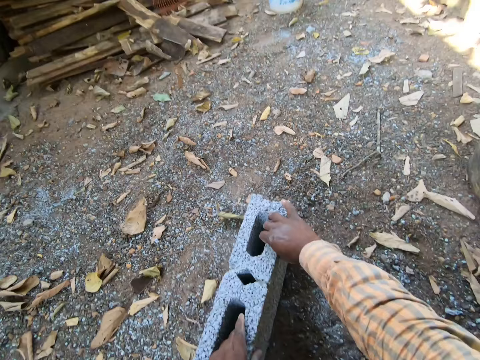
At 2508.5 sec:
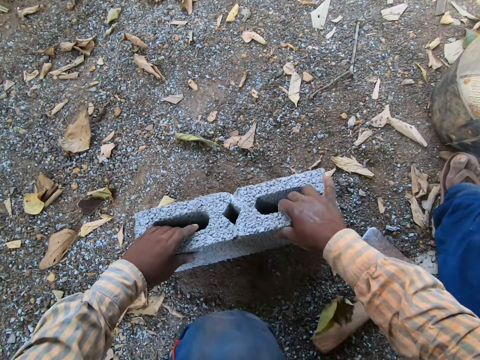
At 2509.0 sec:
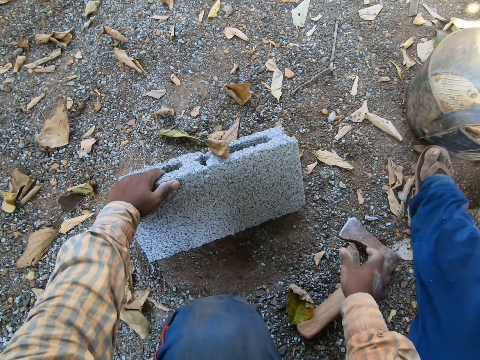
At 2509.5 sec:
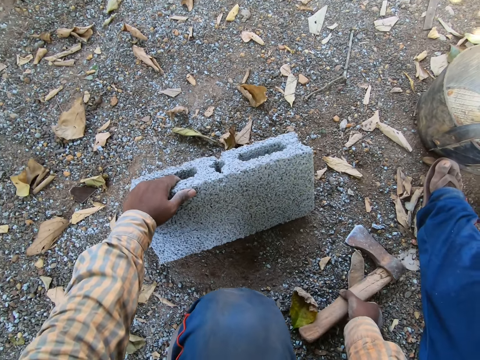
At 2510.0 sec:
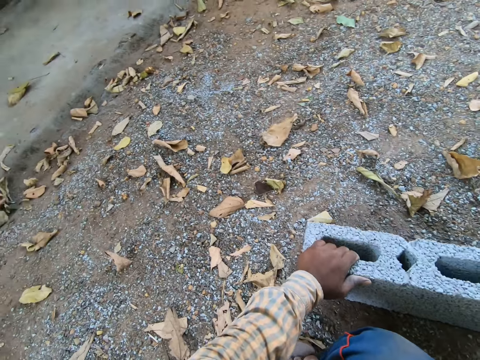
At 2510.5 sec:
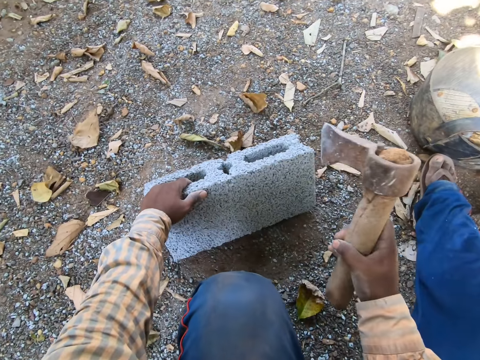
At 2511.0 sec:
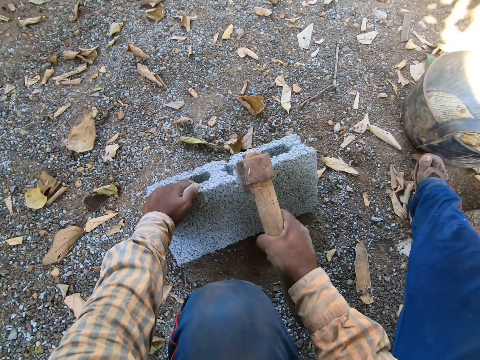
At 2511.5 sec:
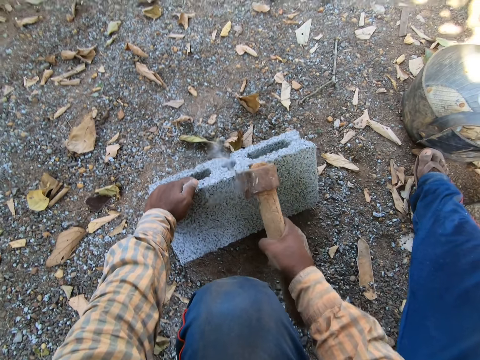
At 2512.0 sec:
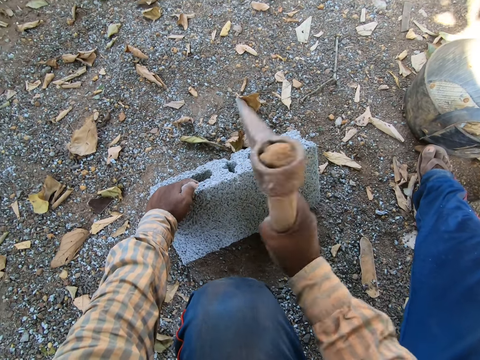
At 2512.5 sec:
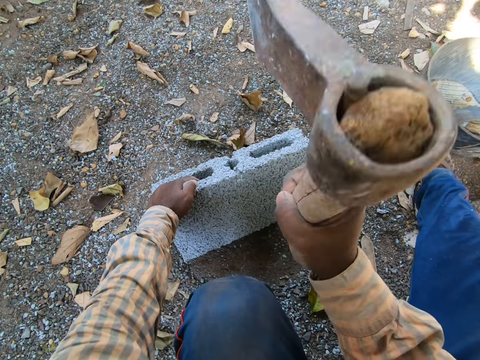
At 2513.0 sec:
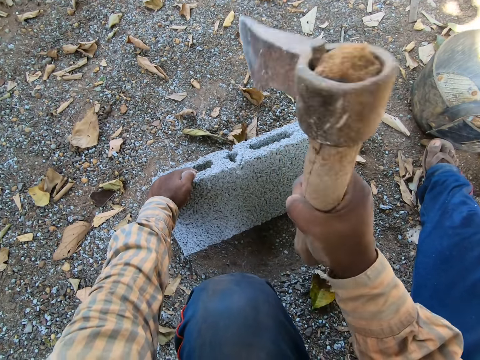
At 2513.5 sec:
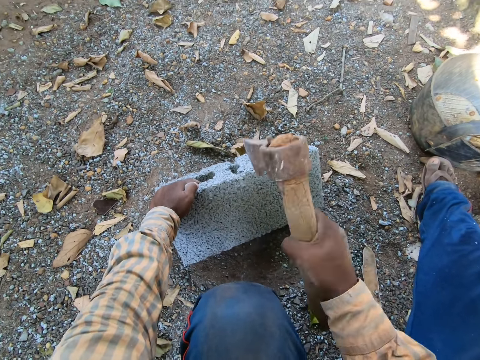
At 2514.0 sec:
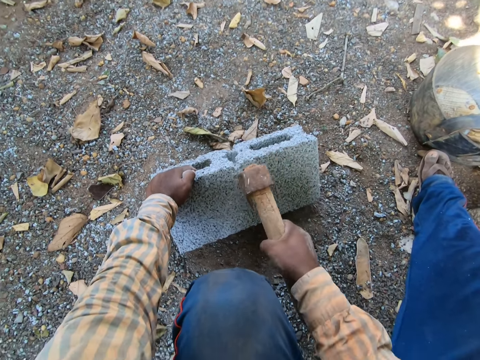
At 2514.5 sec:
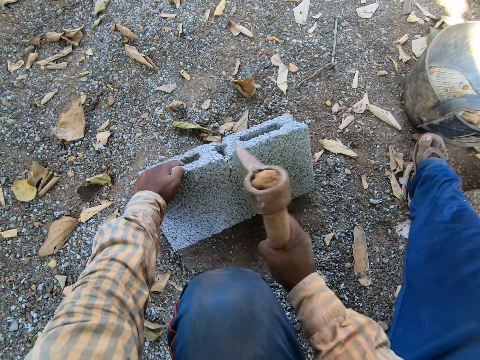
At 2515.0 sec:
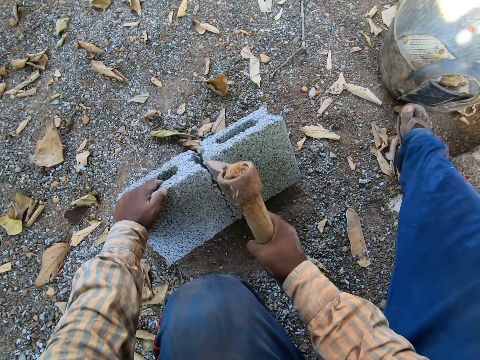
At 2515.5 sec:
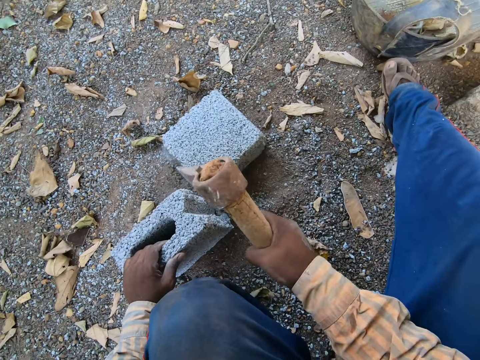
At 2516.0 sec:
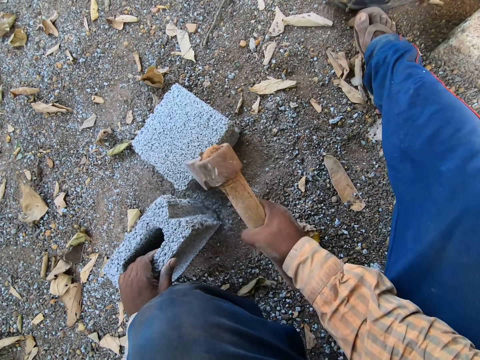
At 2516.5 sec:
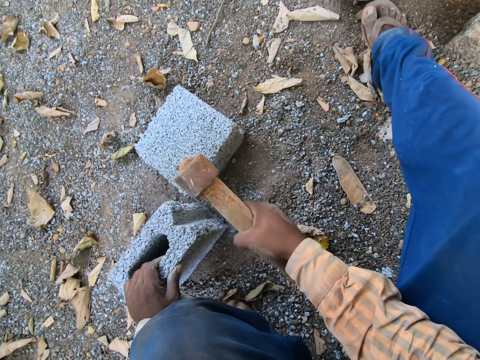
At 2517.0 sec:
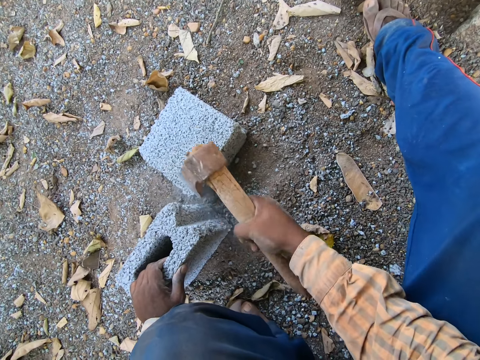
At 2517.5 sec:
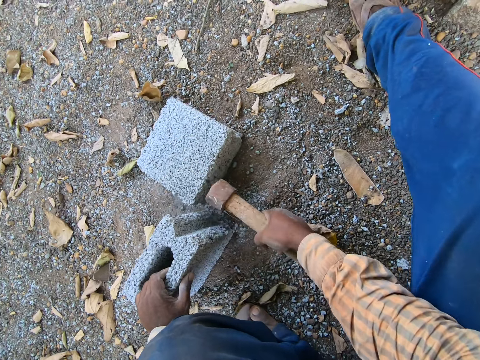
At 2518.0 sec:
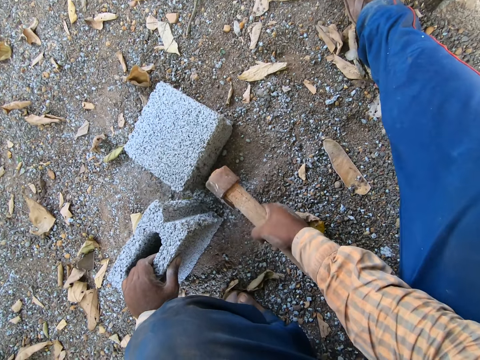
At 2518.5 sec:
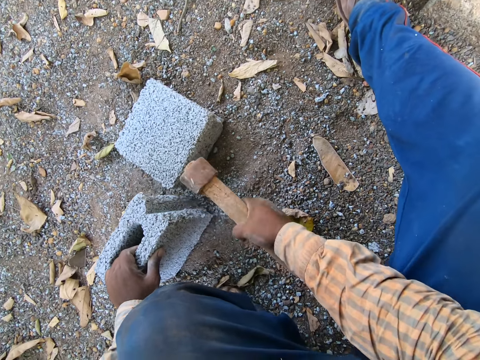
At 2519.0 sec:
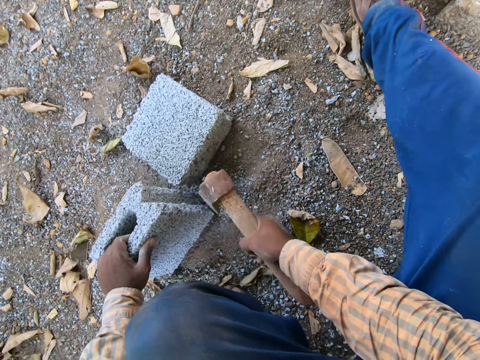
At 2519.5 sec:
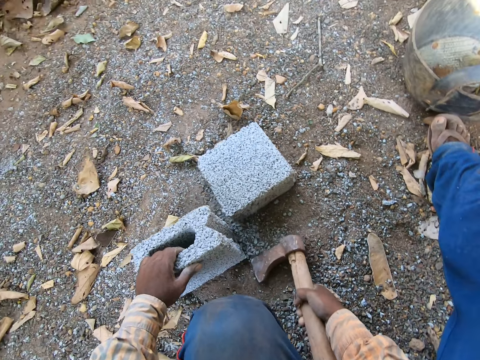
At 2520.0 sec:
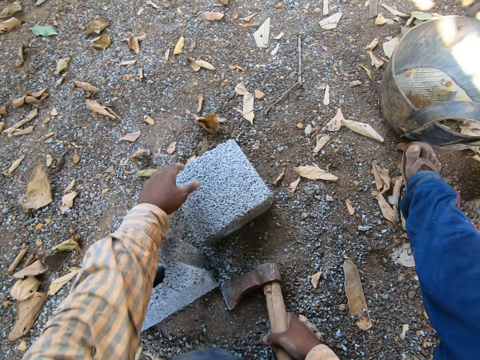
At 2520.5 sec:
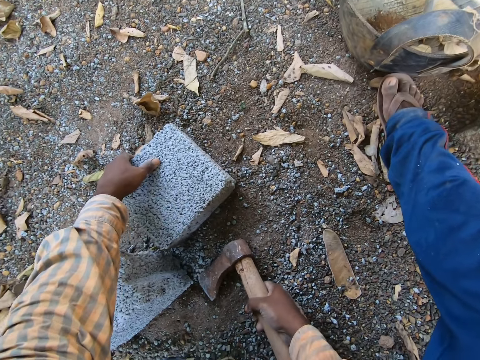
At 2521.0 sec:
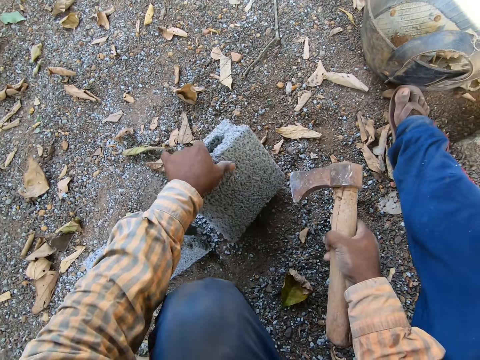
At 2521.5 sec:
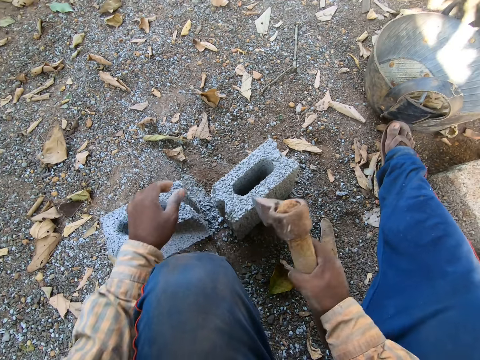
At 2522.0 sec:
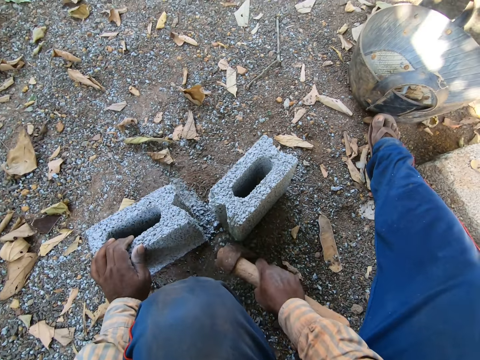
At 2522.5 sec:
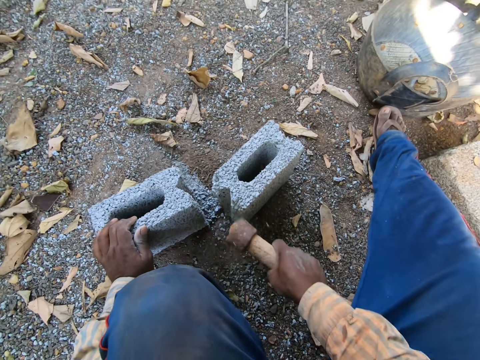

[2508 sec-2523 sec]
The camera wearer picks up the axe from the ground with his right hand. He hits the brick with the axe. He divides the concrete block into two with the axe in his right hand.

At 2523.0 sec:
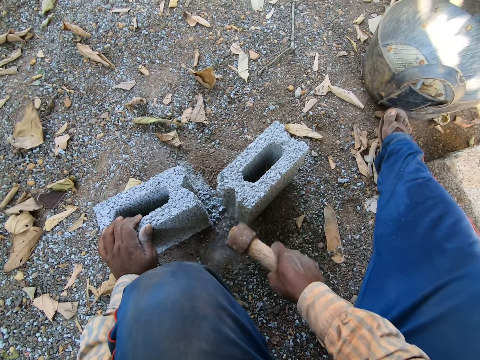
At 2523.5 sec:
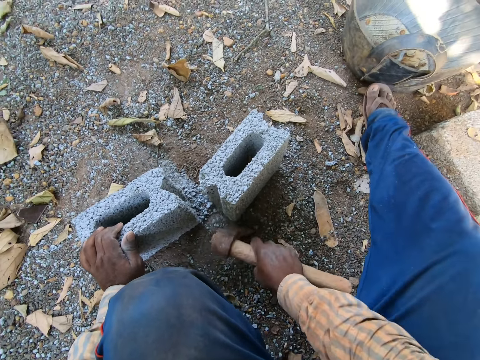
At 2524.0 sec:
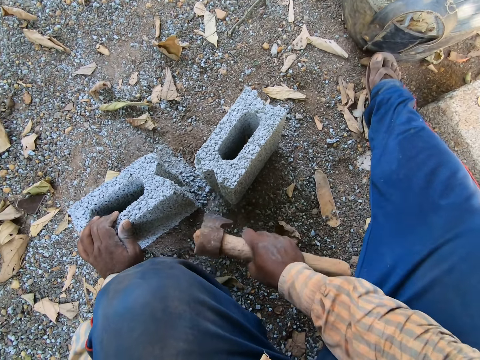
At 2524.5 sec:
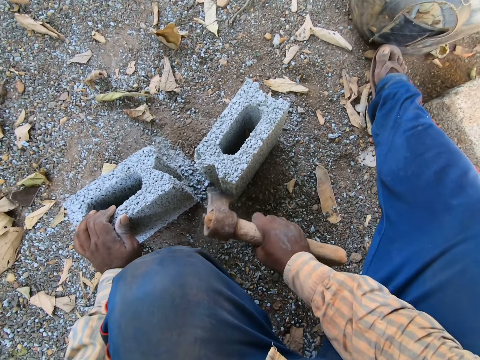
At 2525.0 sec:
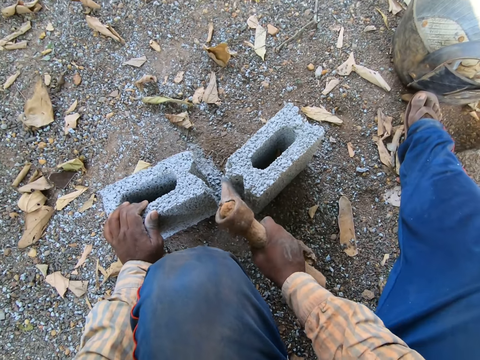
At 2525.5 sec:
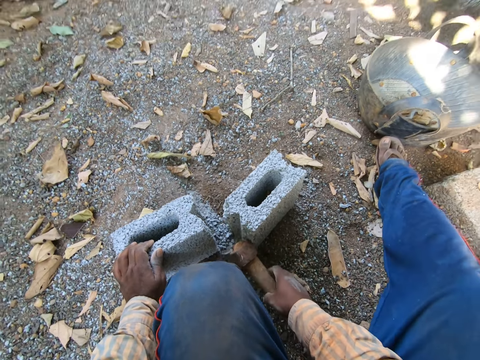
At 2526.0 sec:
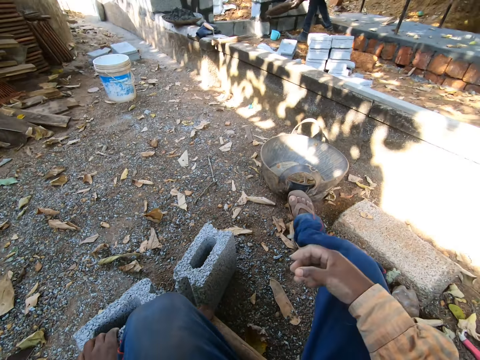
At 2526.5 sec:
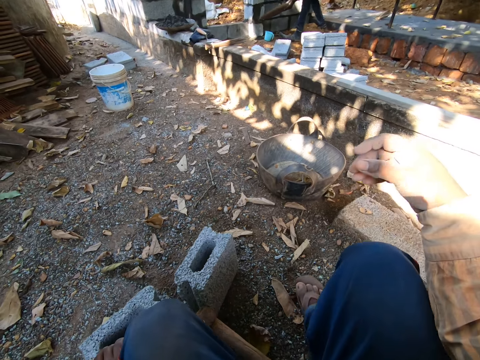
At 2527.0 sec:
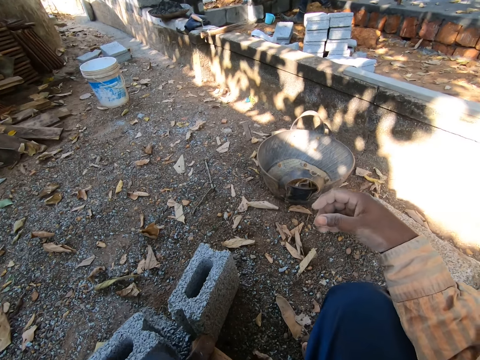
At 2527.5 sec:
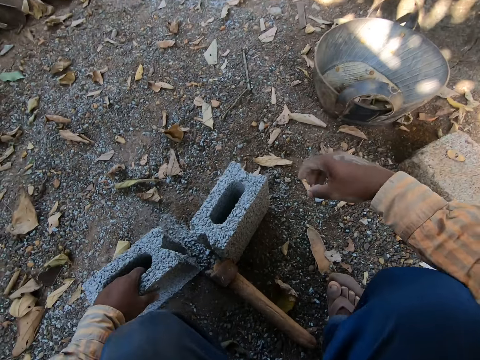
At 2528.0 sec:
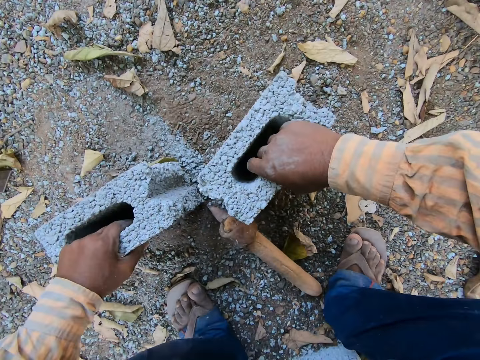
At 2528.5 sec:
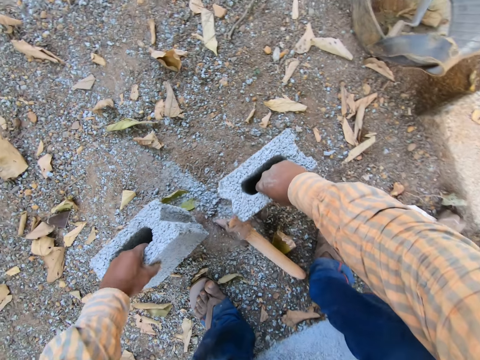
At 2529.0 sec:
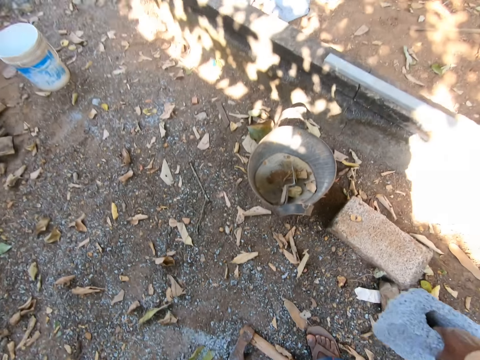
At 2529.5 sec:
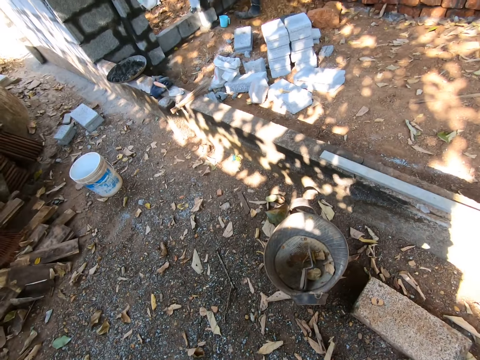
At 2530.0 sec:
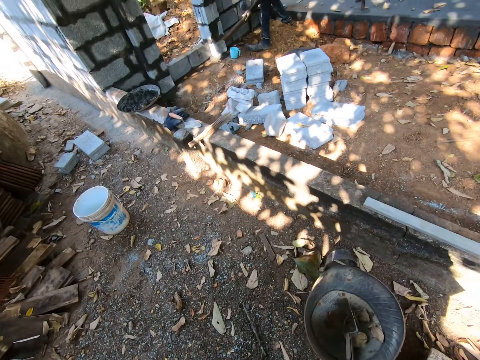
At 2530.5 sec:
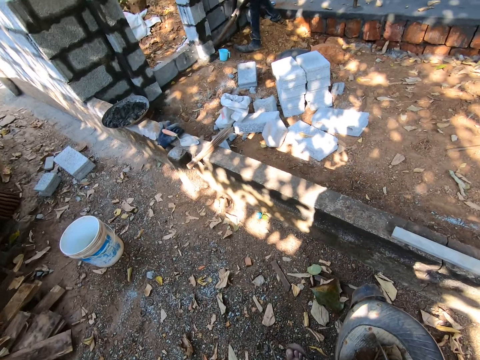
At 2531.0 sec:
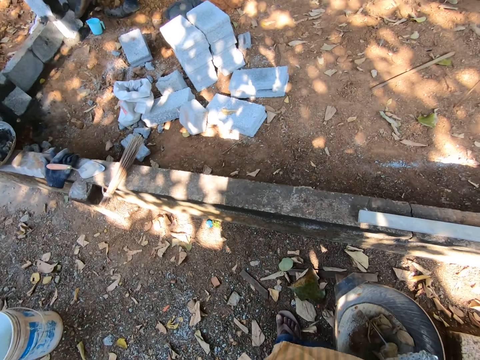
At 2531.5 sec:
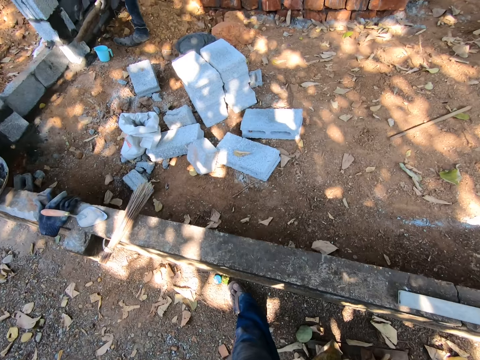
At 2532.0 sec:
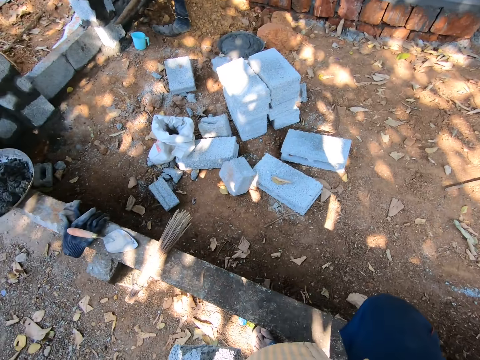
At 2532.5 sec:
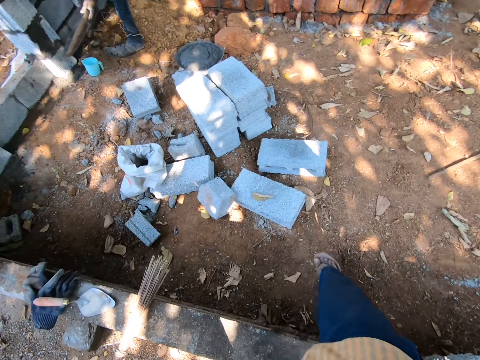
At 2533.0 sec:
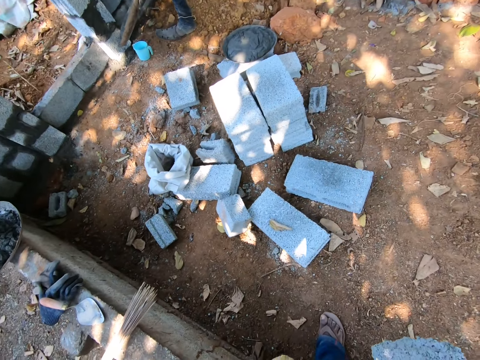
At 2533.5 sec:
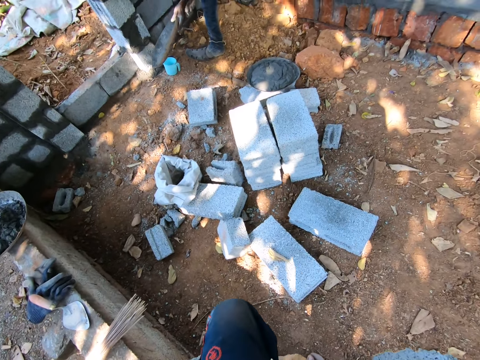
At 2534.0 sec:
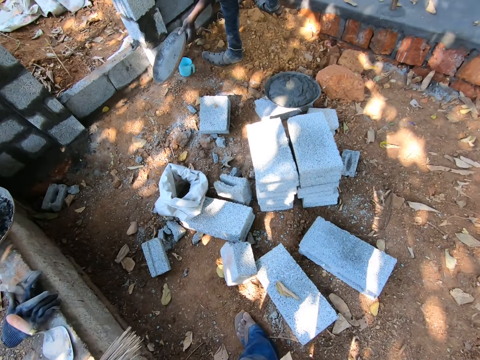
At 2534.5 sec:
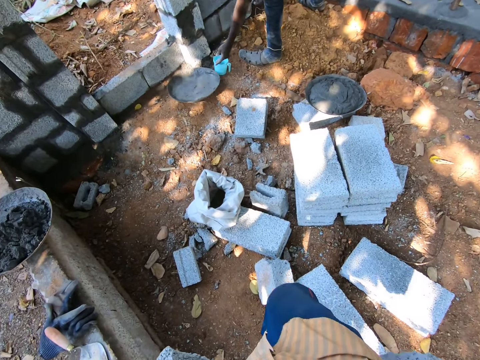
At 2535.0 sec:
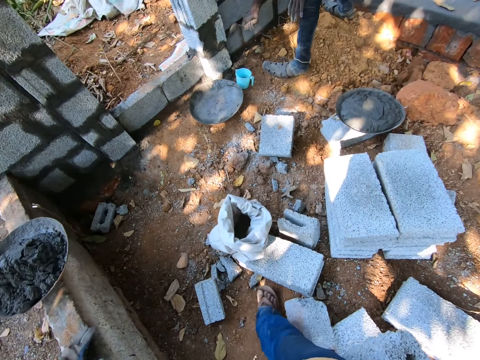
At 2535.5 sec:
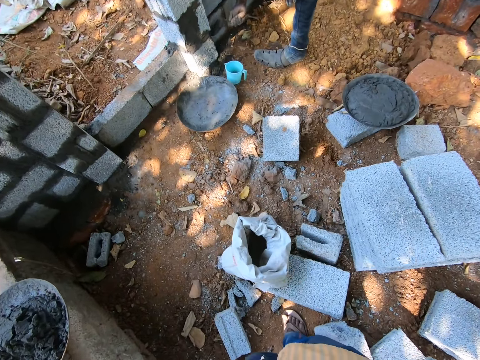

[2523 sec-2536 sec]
The camera wearer drops the axe in his right hand on the ground. He picks up a brick with his hands. He carries the halves of the concrete block in both hands. He walks forward.
